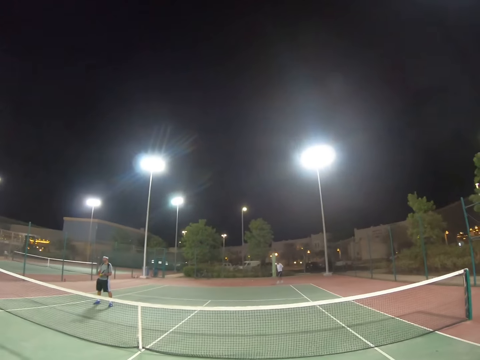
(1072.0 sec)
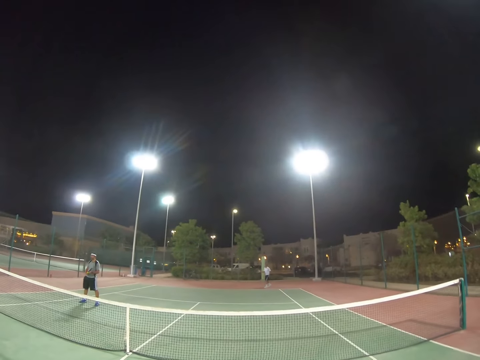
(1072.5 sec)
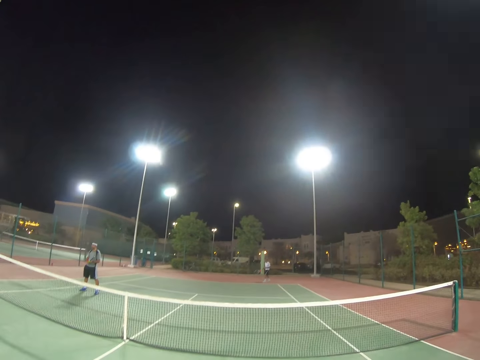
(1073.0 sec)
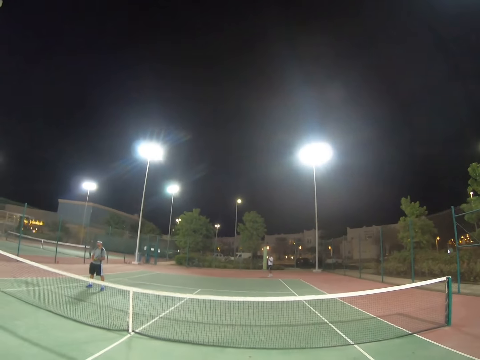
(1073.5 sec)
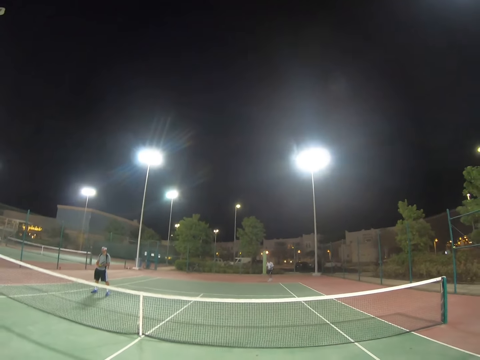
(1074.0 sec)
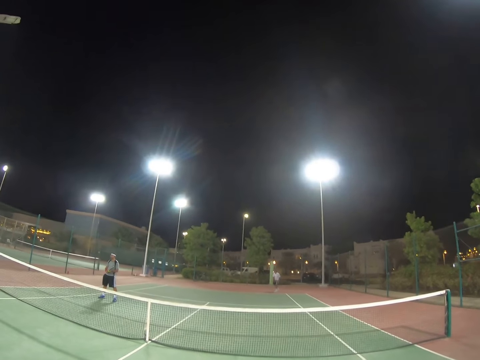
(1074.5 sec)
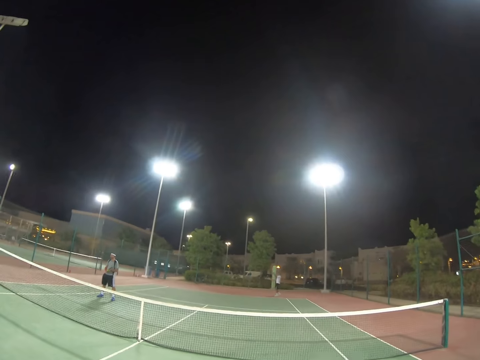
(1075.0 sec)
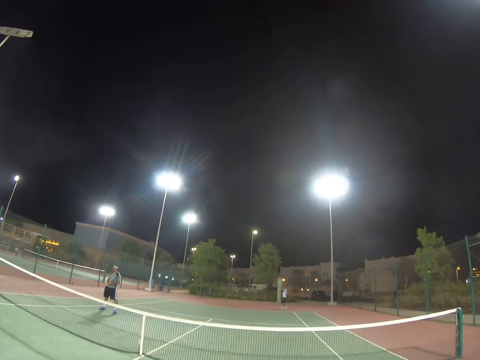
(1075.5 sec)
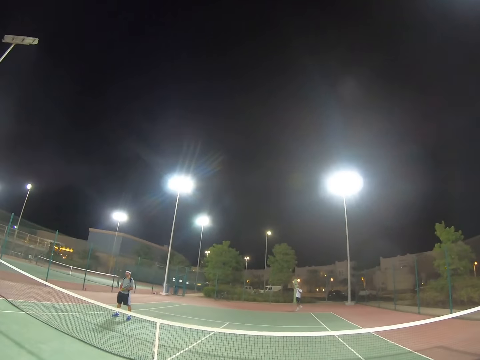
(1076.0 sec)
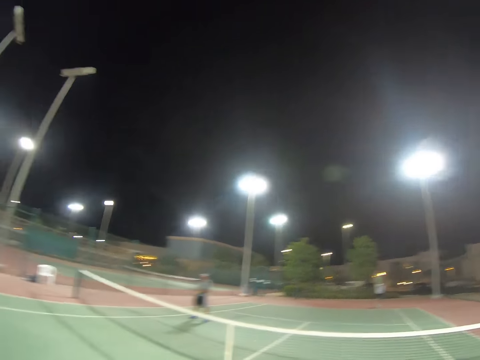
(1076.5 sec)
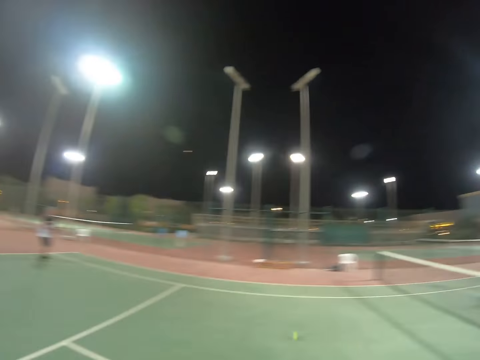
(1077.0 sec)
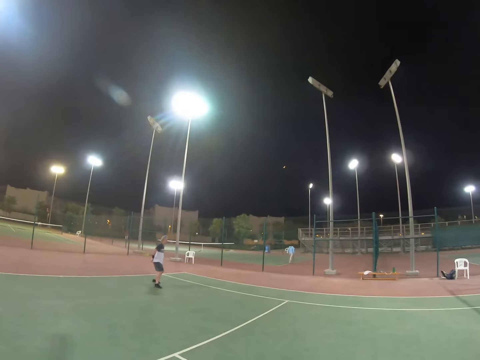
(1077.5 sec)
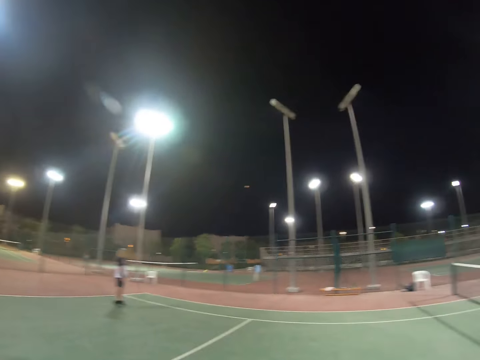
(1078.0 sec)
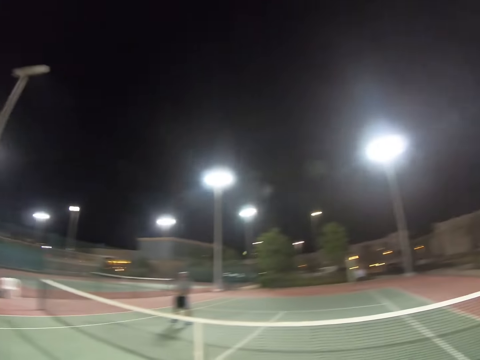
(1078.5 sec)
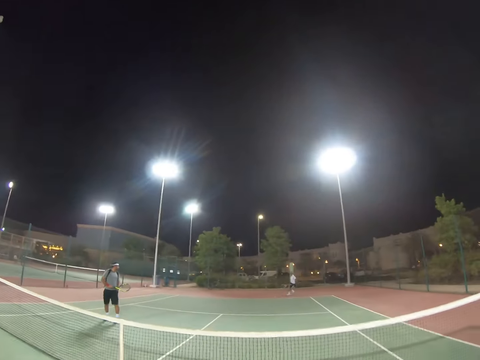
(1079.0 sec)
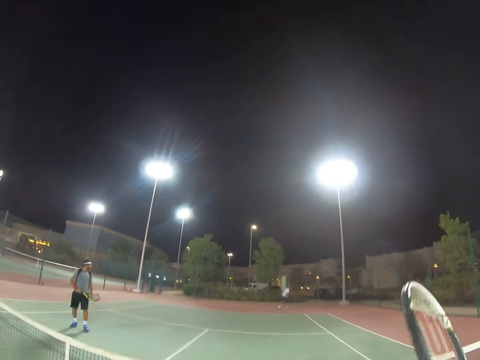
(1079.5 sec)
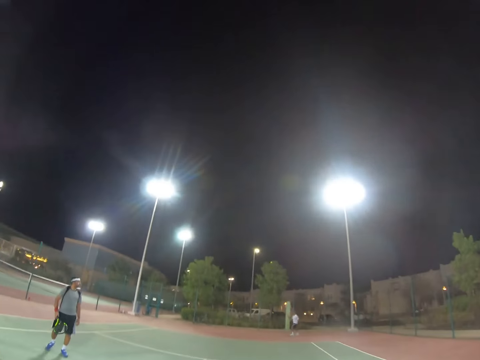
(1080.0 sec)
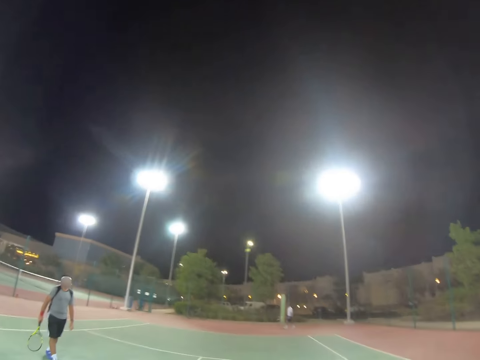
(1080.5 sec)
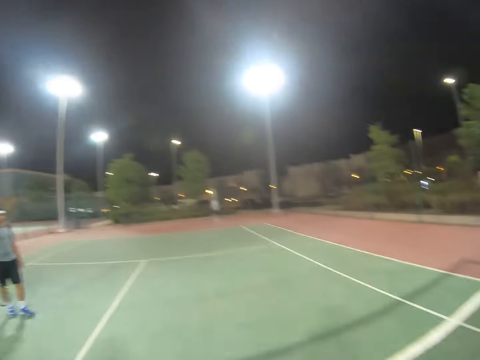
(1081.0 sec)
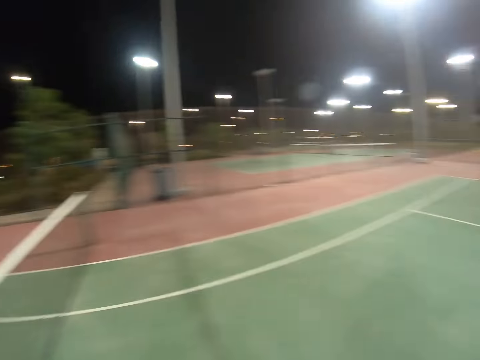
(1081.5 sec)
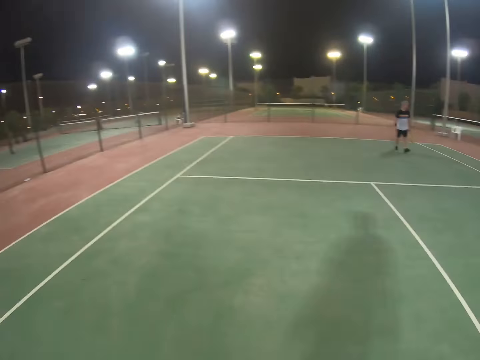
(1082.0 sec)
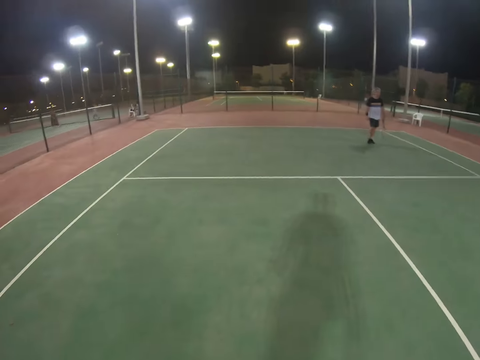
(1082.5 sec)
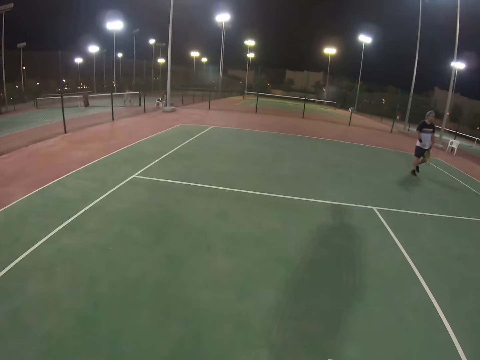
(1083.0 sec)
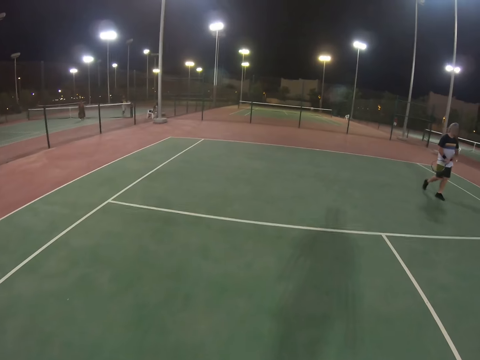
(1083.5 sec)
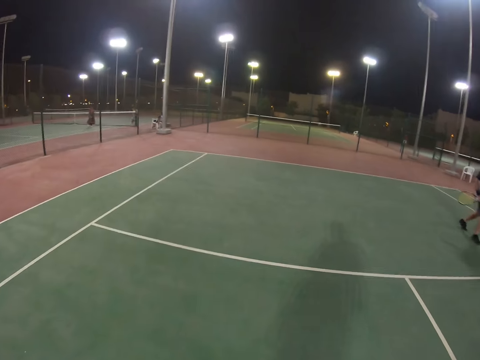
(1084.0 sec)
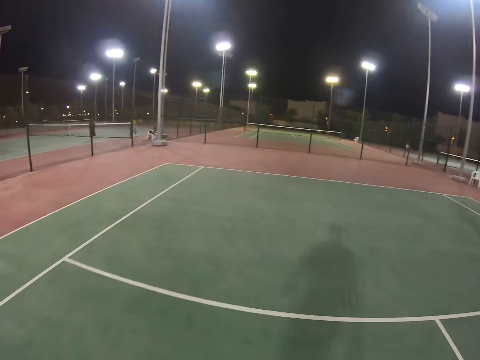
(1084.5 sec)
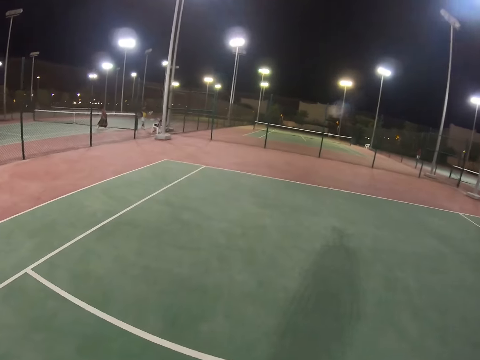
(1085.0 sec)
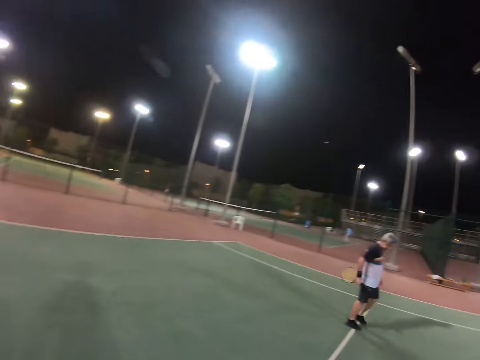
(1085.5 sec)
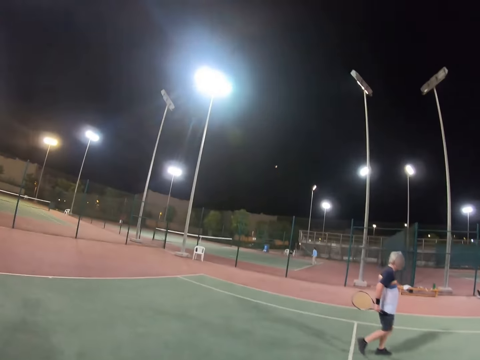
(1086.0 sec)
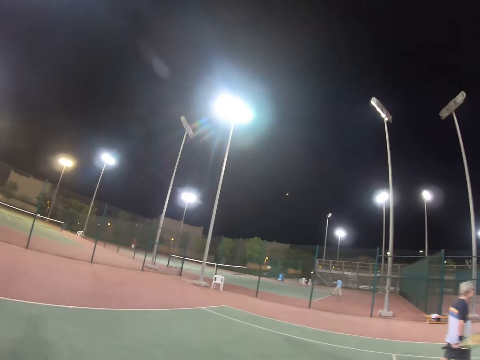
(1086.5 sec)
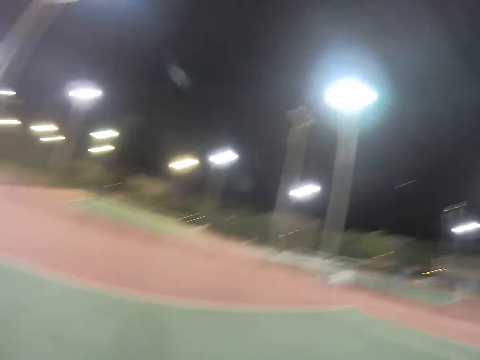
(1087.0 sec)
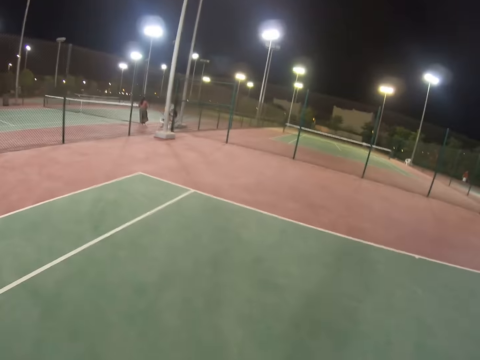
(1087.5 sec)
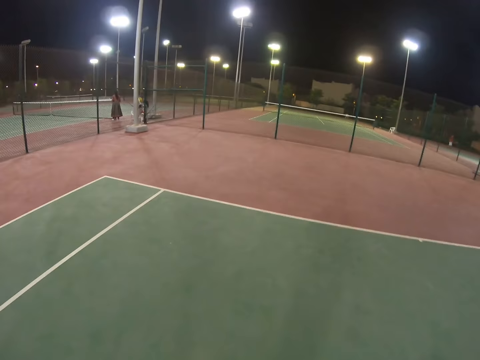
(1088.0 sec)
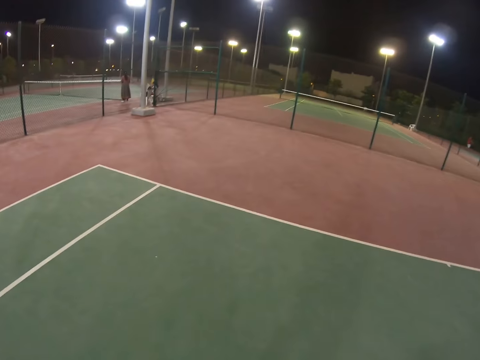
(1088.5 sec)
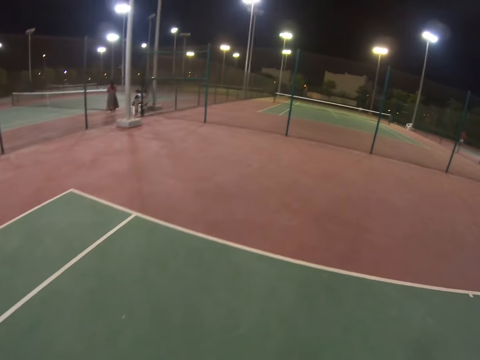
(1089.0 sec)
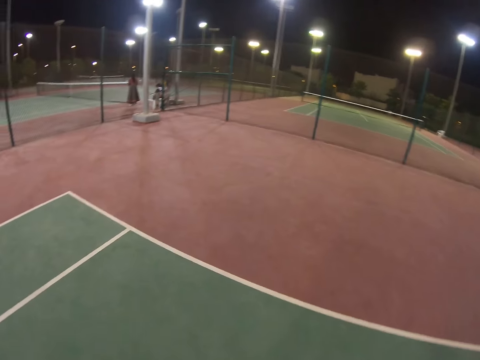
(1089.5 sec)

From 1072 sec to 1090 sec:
A man takes the ball. The man serves the ball with a racket. Another man hits the ball with a racket. The camera wearer raises the racket. The first man hits the ball. A person gets ready to take the ball. The other man walks around. The camera wearer walks. The other man walks around with the racket.

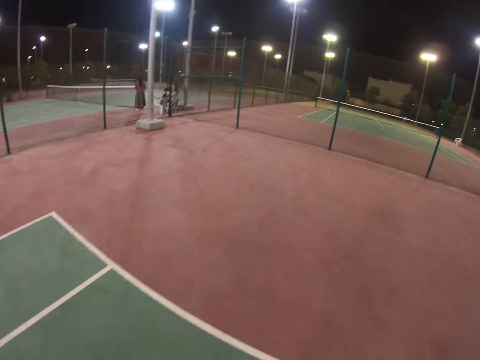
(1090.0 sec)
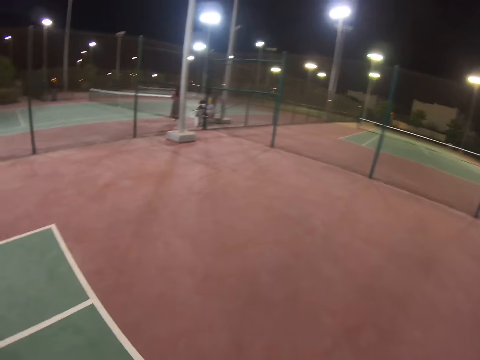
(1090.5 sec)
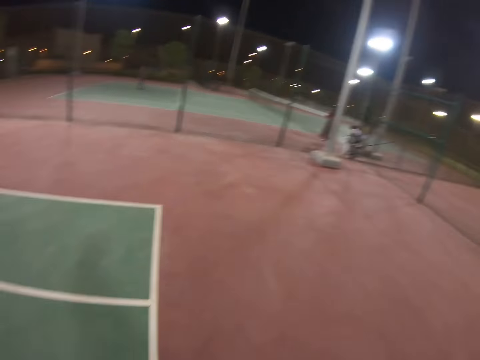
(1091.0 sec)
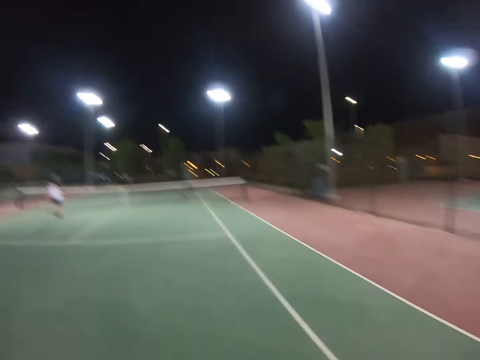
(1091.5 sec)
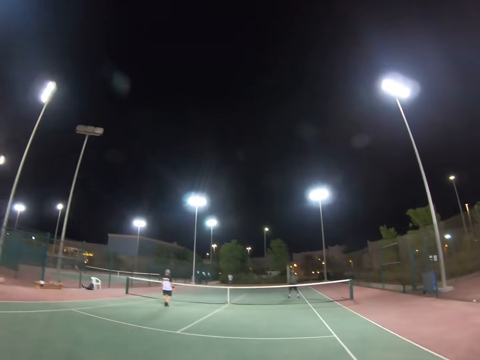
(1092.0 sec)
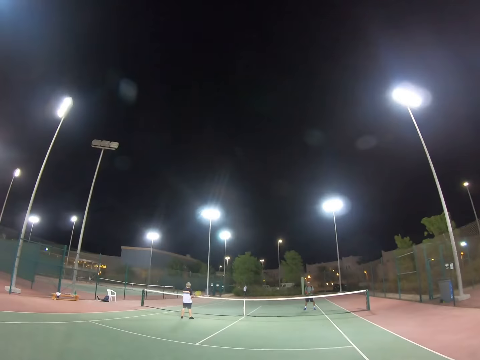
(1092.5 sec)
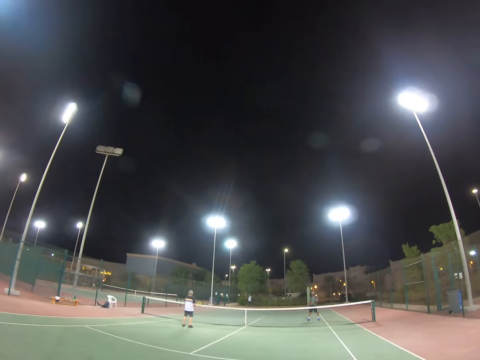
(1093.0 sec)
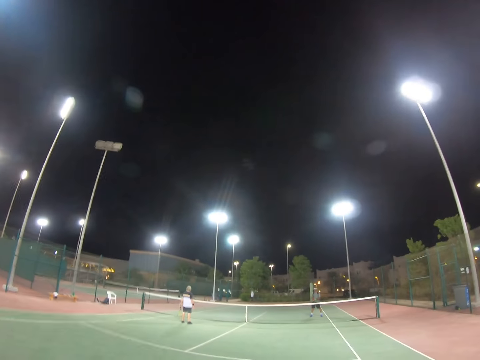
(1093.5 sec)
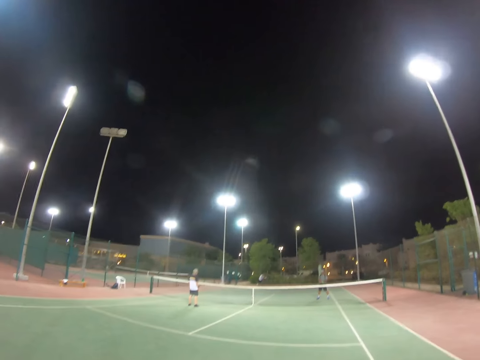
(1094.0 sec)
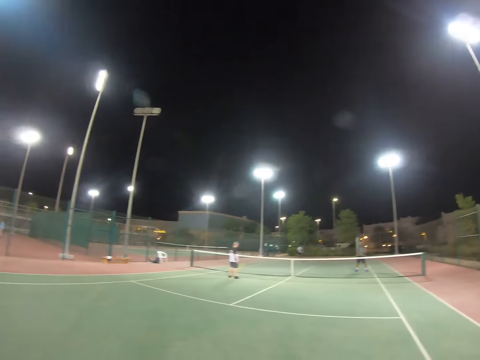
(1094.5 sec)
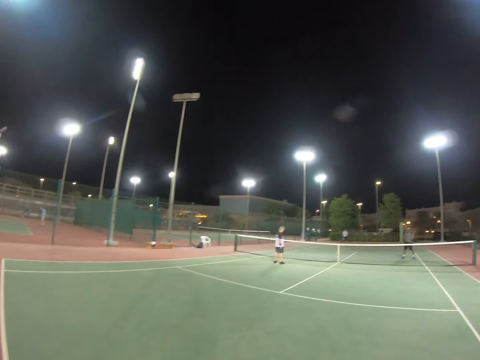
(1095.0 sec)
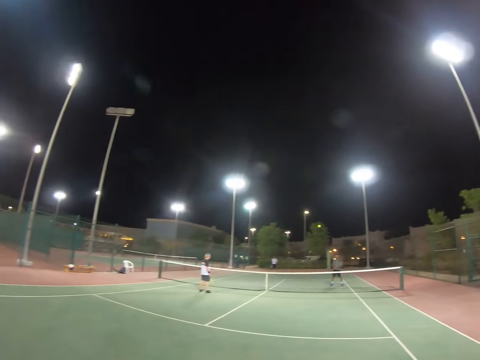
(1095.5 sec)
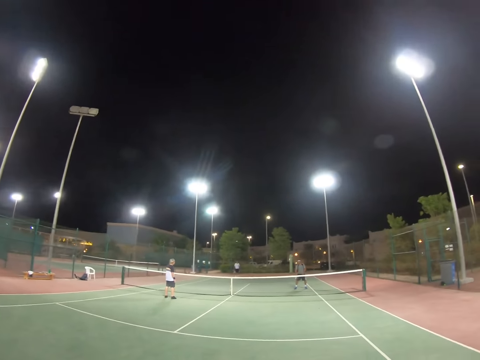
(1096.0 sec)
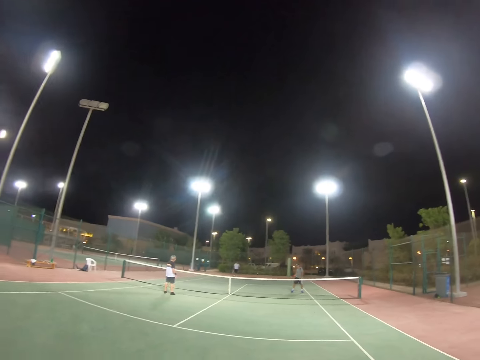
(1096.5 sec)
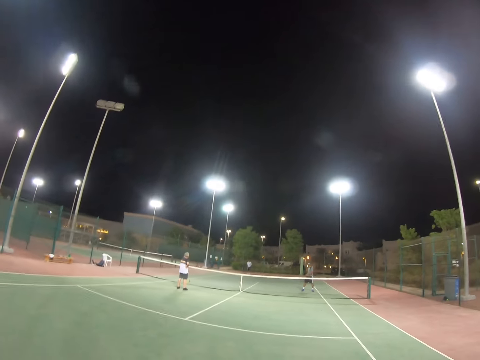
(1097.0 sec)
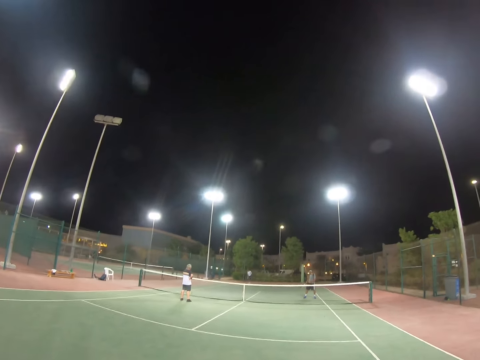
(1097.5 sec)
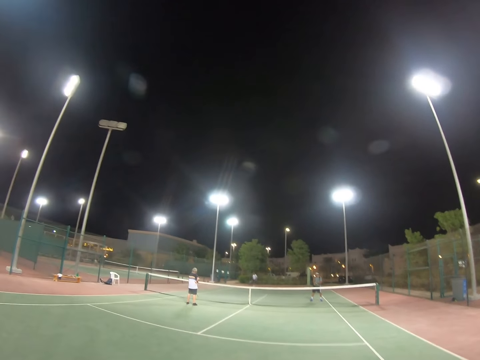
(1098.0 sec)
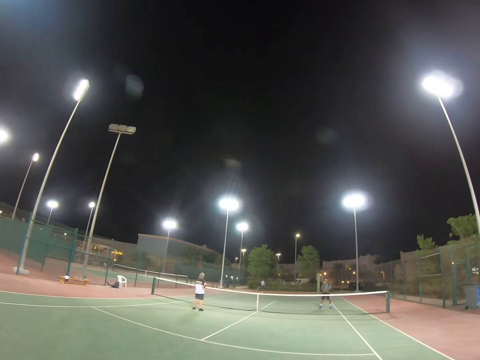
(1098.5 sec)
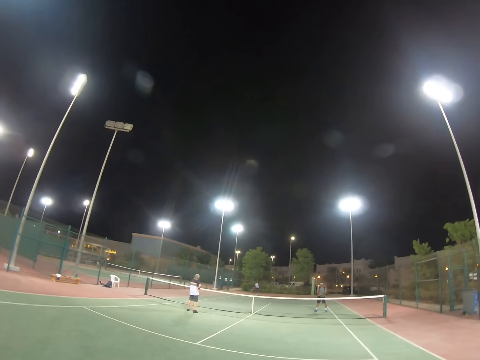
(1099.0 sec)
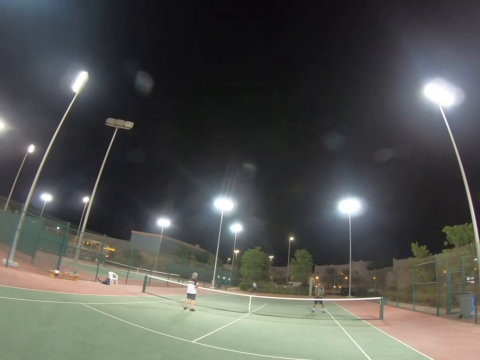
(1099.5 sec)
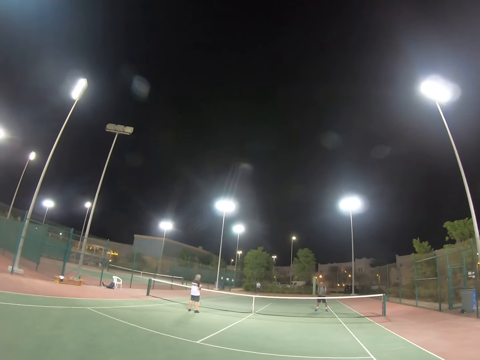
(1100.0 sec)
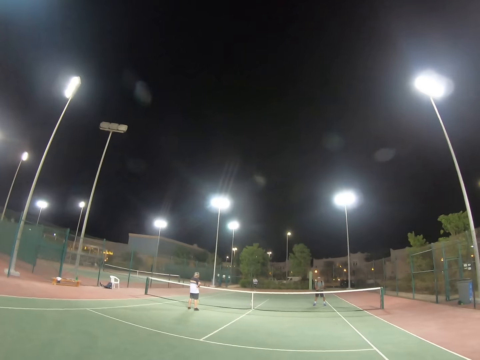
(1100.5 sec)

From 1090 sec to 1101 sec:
The camera wearer turns. A person gets ready to take the ball. A man serves the ball. The camera wearer hits the ball. They throw the tennis ball. Another man hits the ball.
